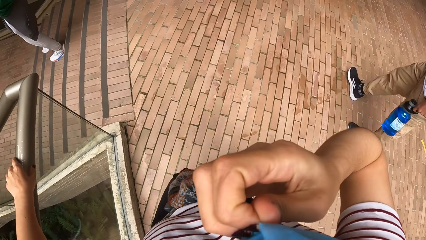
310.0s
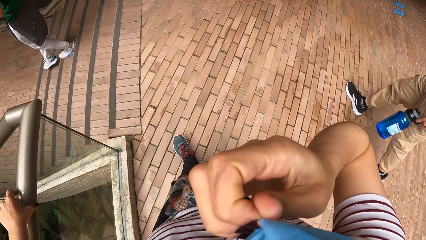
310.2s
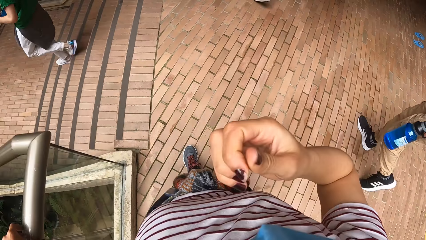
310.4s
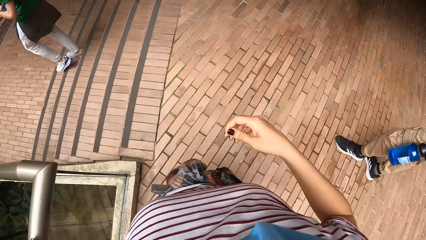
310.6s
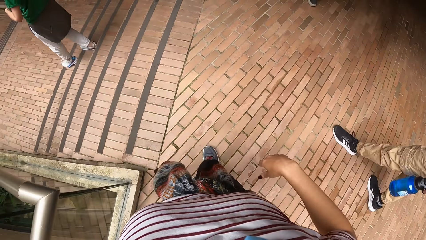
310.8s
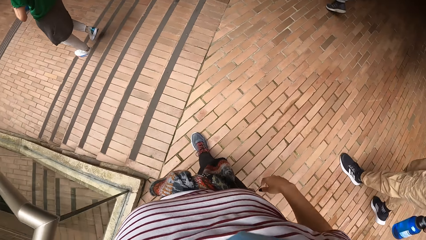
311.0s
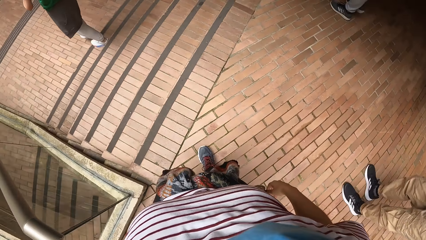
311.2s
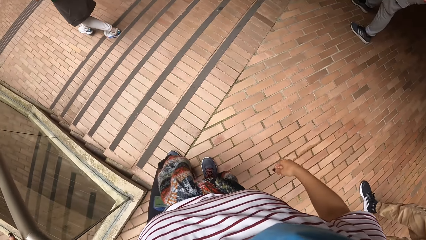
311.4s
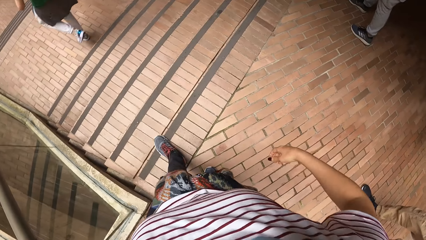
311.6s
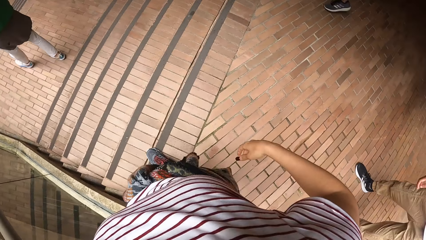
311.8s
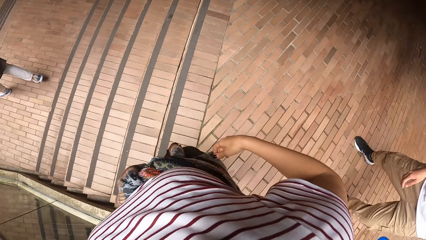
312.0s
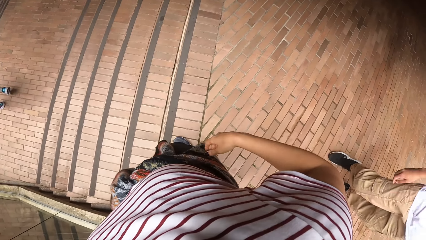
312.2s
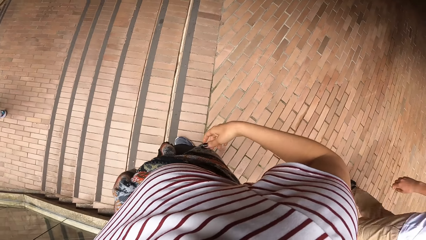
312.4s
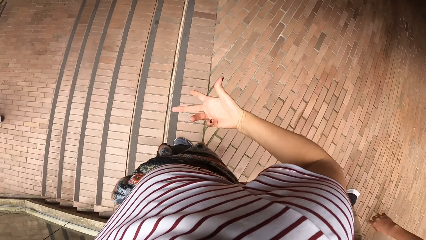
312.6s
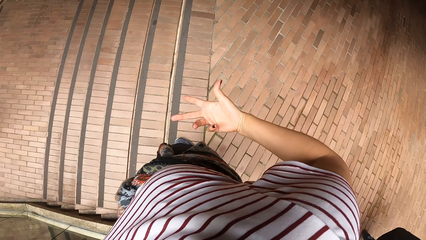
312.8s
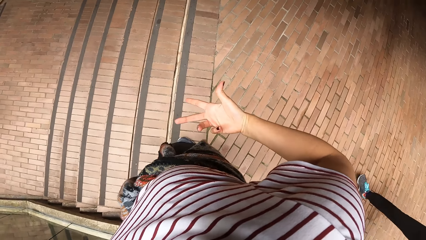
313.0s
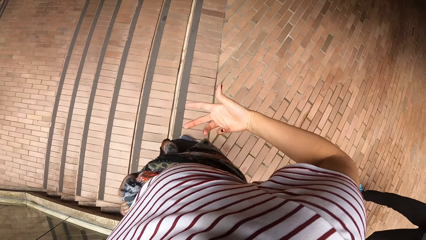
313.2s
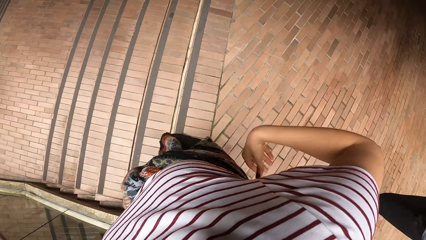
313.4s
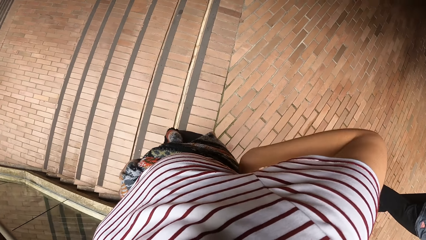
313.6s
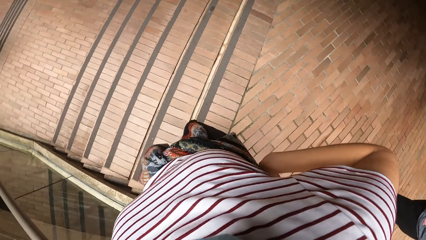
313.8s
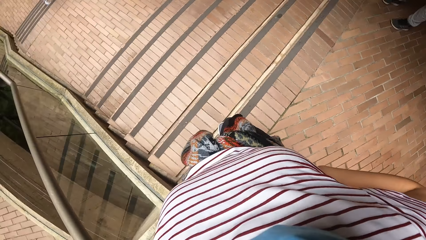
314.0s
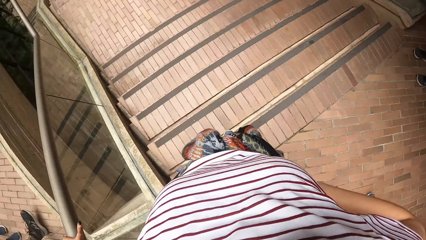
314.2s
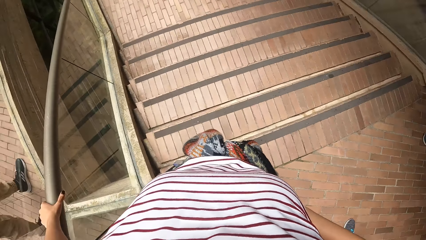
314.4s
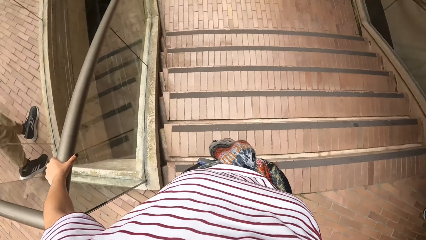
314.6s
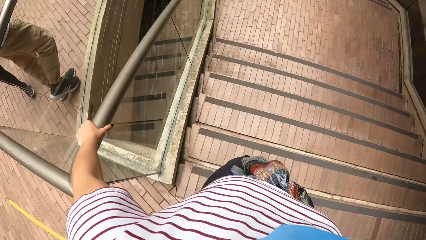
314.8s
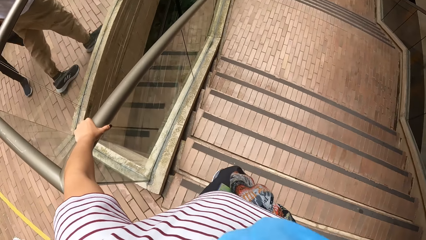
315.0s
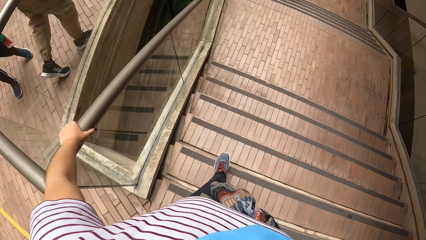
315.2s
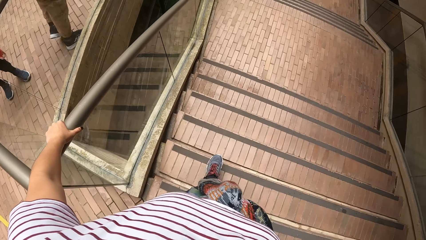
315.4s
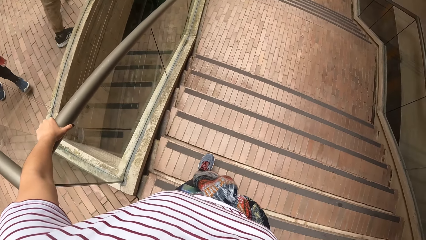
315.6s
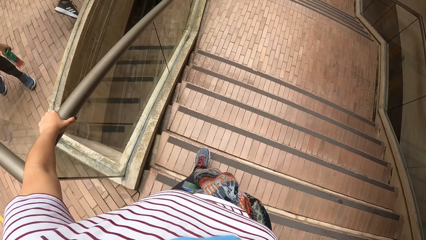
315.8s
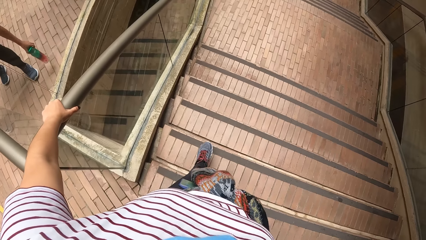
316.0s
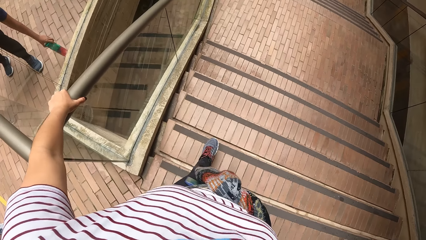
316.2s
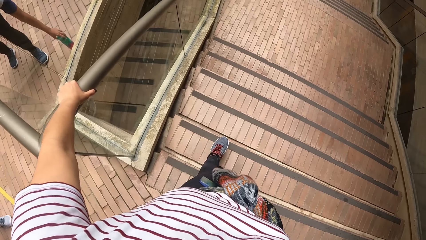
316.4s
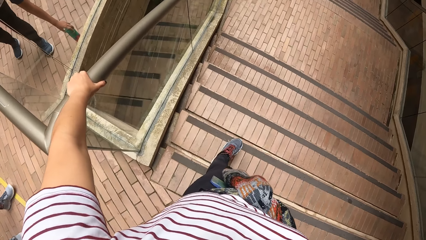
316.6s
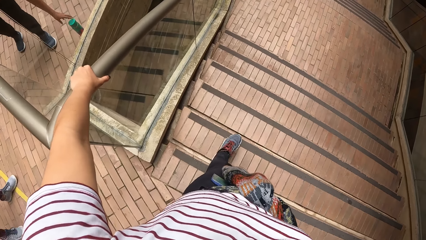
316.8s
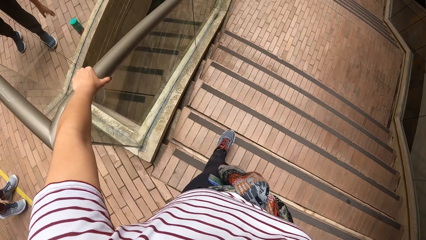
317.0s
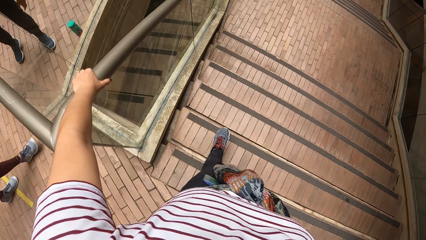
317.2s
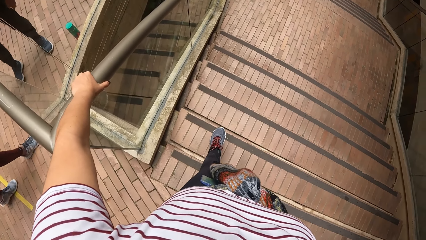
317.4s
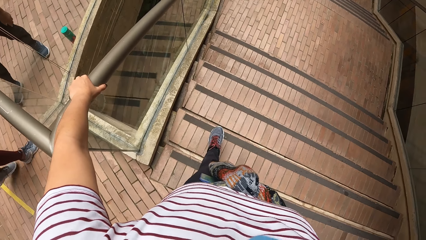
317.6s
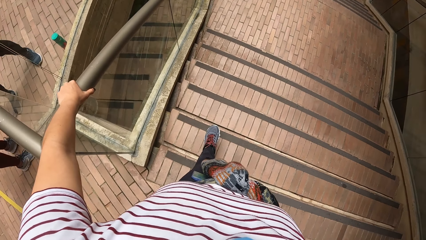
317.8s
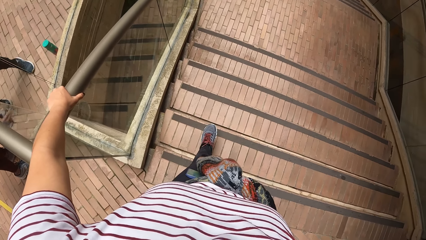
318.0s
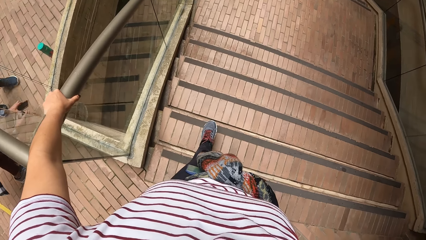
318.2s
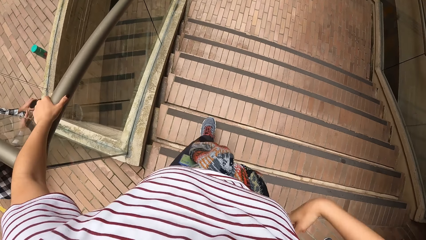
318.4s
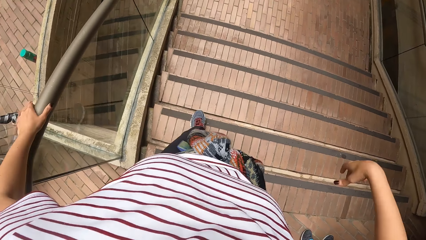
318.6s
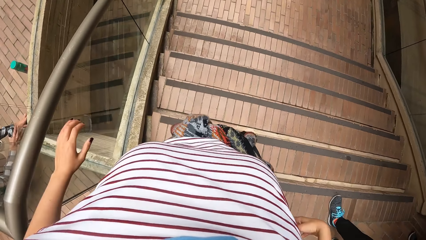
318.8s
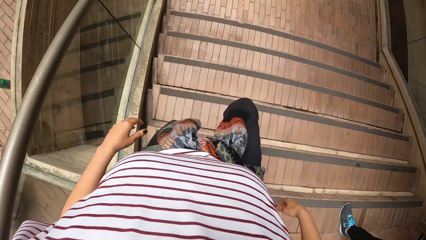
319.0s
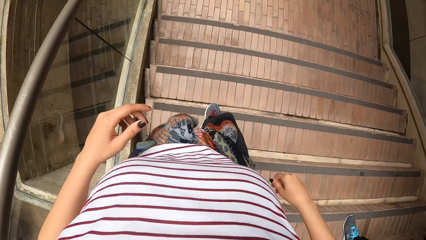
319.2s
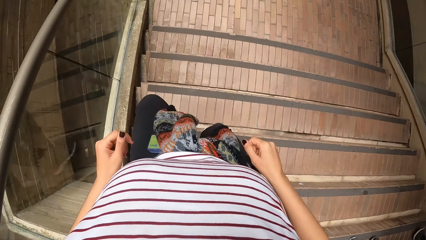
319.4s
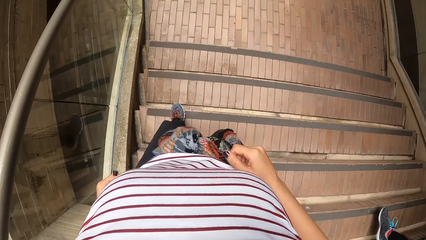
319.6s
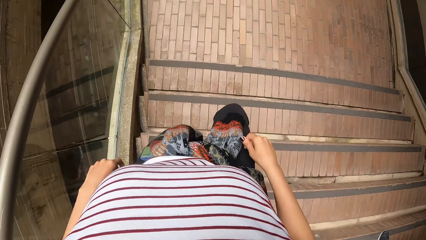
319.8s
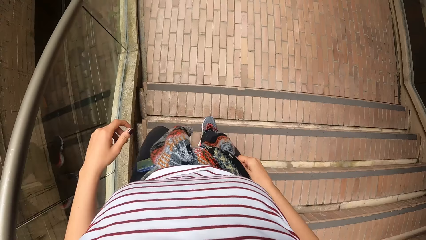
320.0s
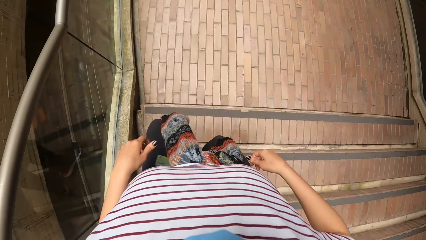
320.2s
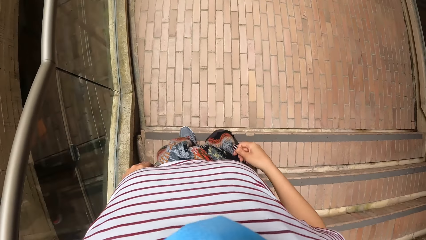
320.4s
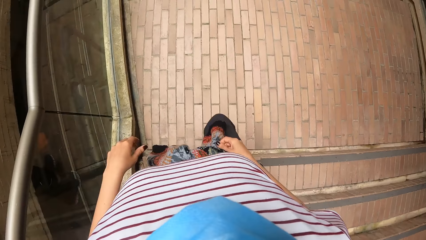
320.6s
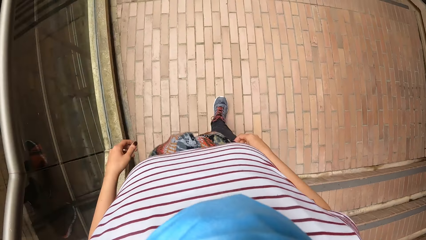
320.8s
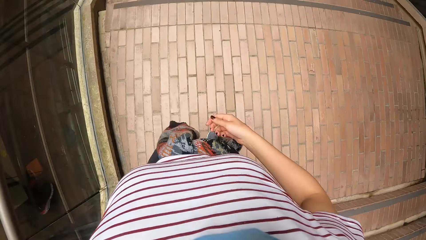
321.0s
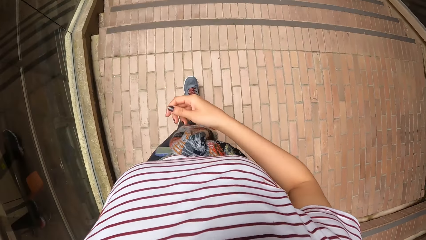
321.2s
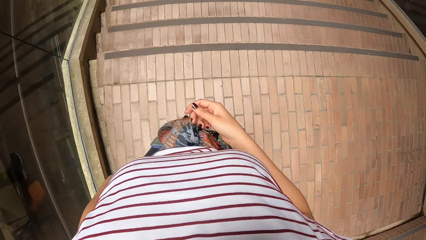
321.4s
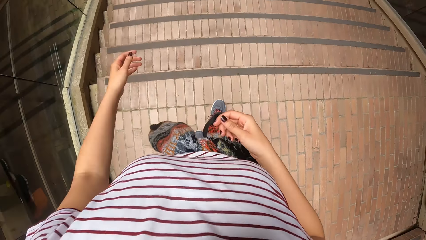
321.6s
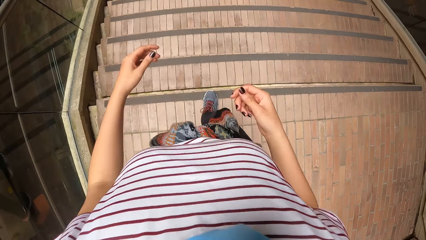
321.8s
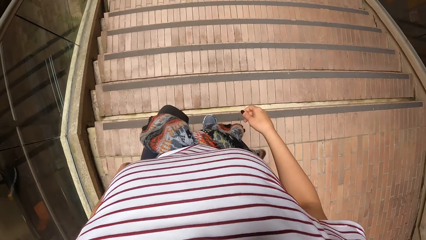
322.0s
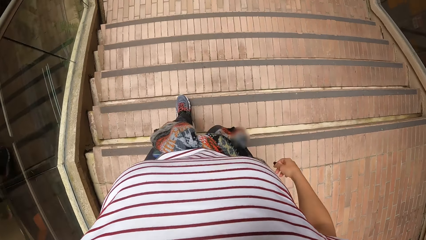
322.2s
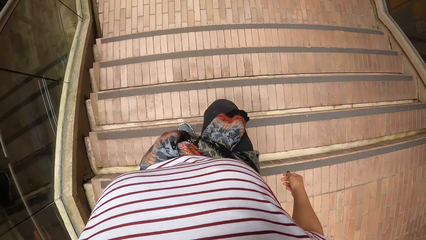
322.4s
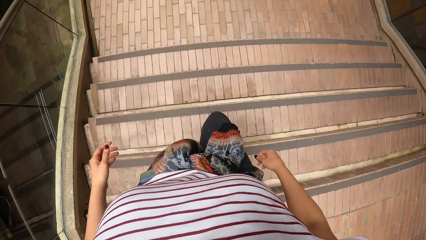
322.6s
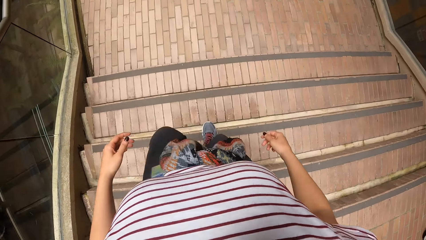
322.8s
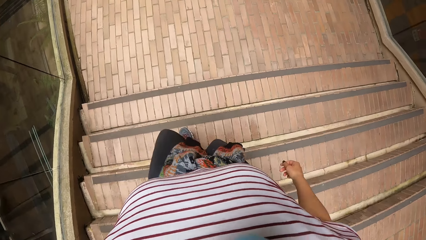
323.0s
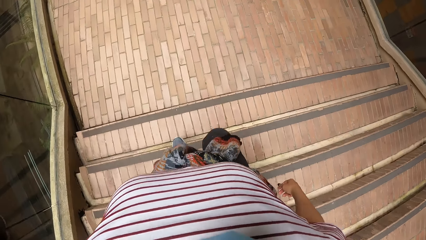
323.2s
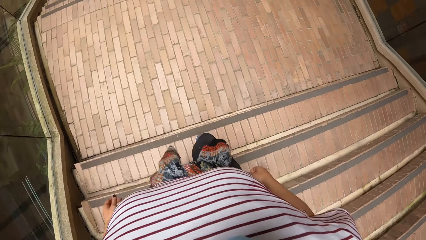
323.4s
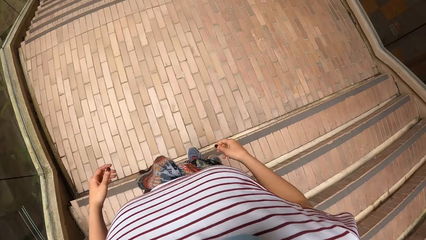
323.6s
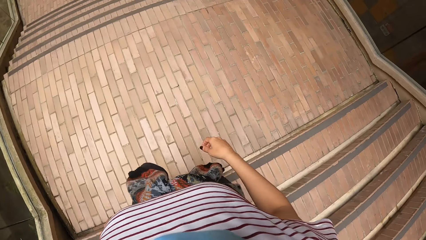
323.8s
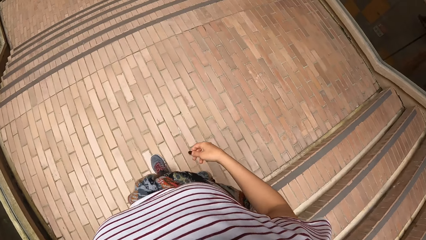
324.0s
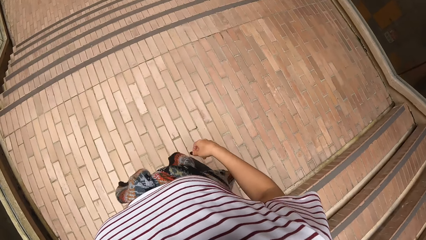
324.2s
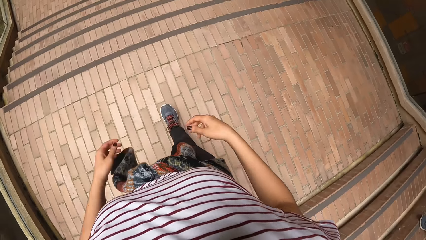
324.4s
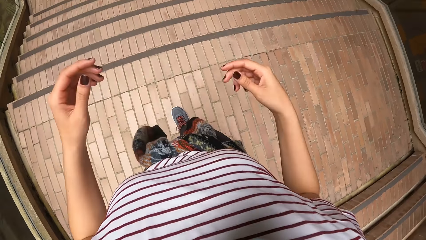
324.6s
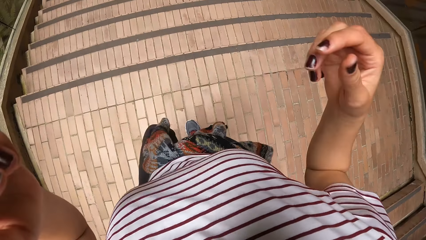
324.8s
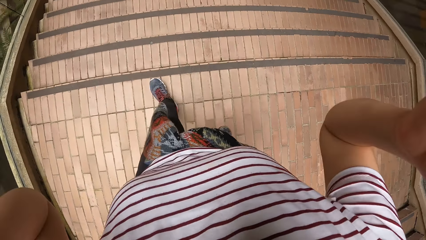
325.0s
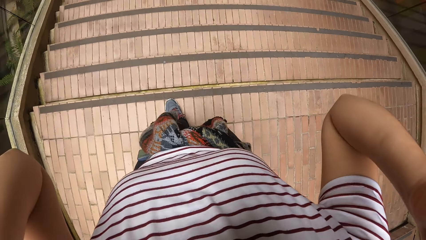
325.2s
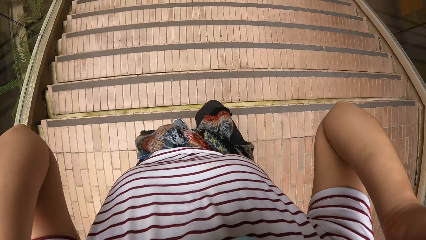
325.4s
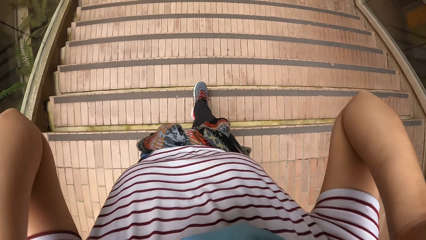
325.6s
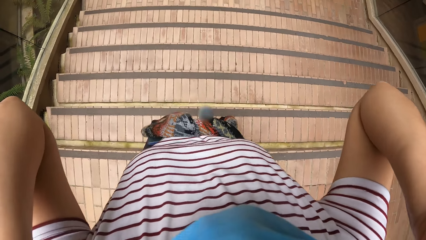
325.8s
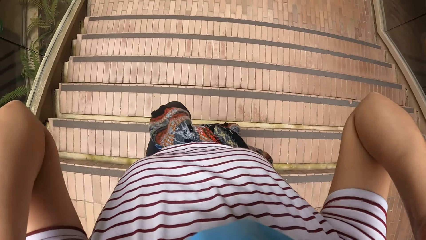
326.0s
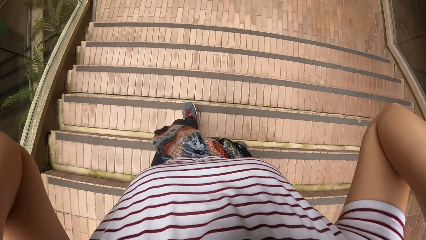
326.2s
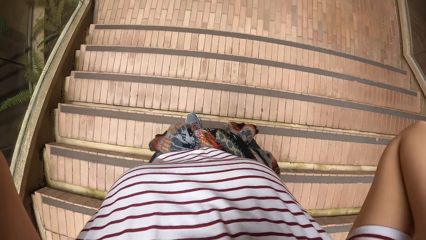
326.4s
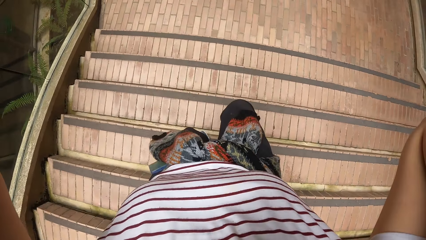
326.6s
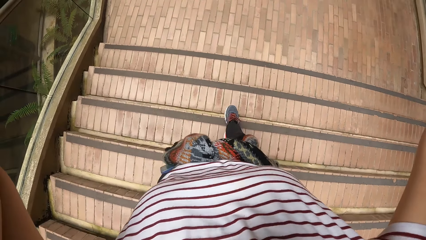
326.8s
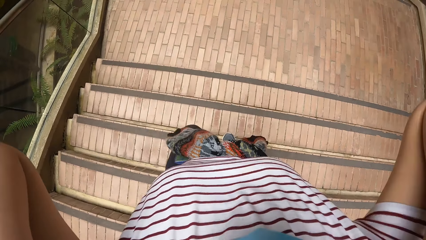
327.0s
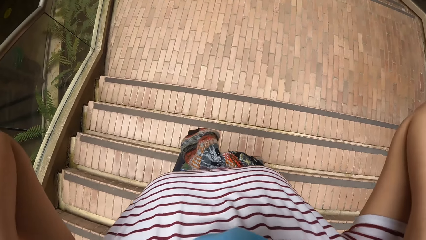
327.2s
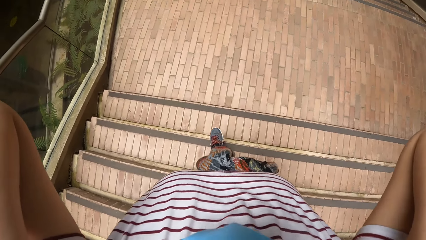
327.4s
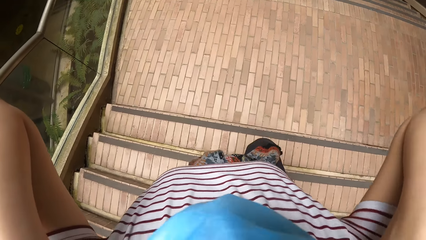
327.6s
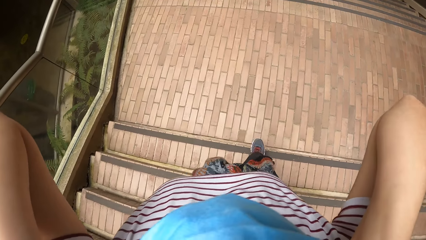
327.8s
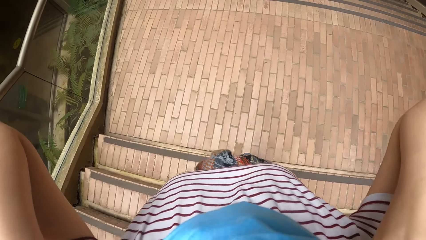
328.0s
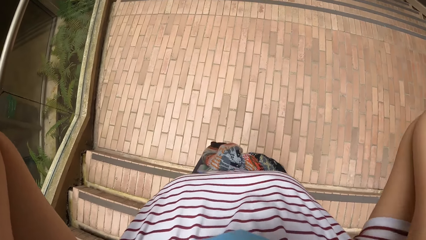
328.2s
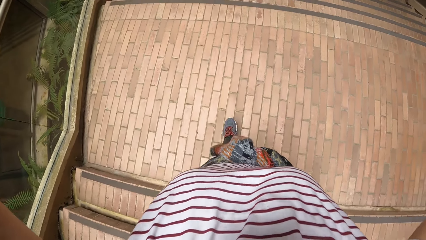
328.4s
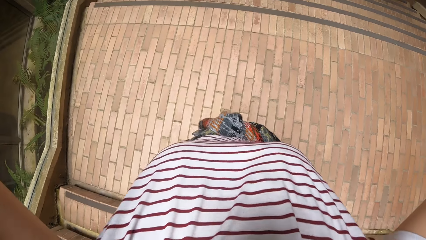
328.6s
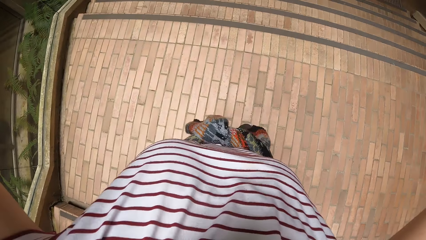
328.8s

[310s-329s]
The camera wearer places her left hand on the handrail of the flight of stairs. She stands. She looks around. She walks down the flight of stairs. She adjusts the camera.
